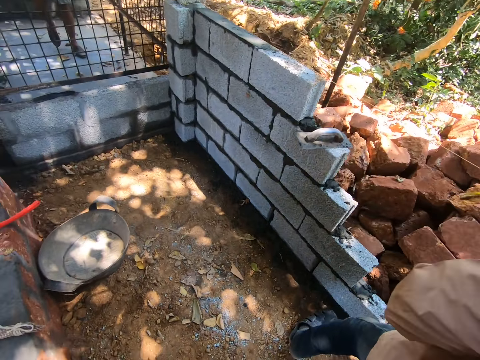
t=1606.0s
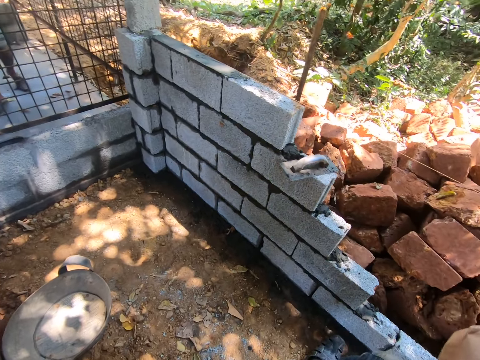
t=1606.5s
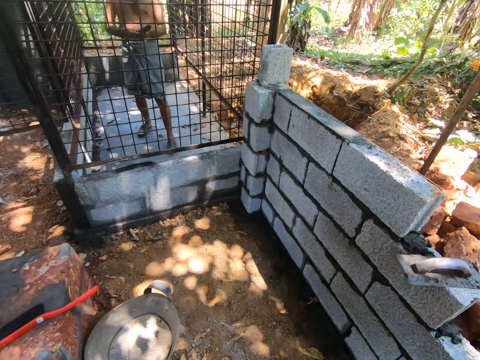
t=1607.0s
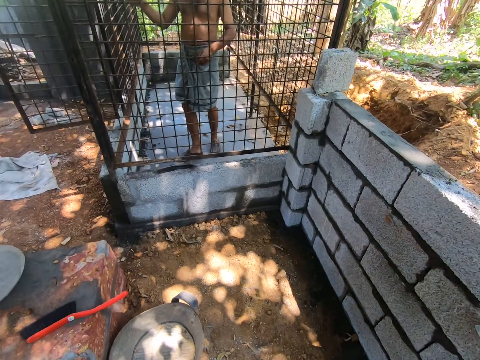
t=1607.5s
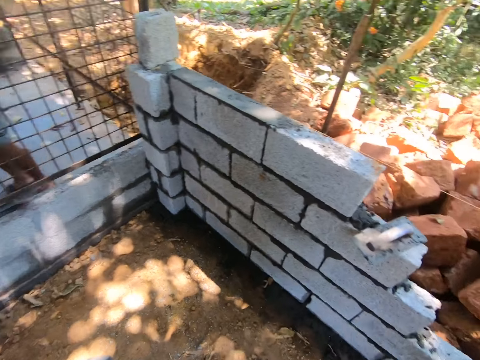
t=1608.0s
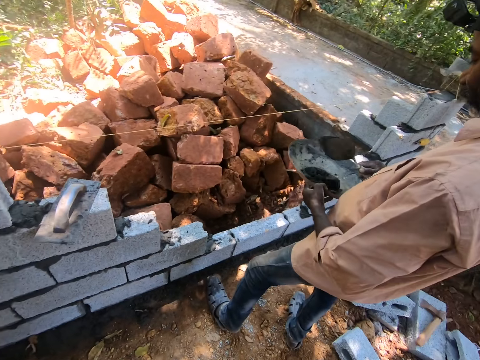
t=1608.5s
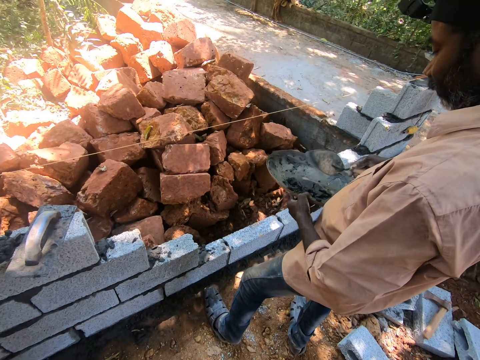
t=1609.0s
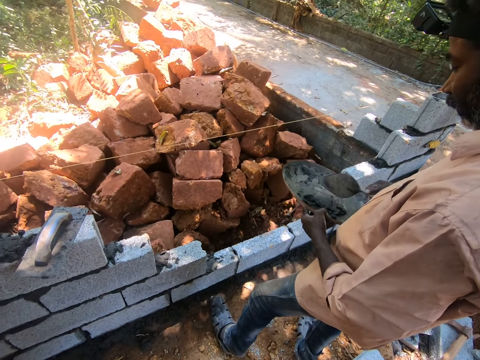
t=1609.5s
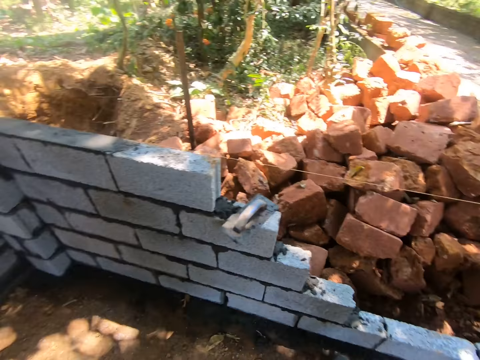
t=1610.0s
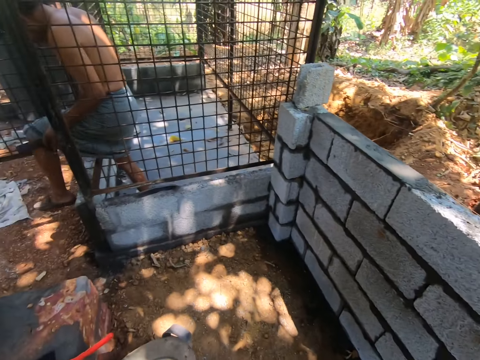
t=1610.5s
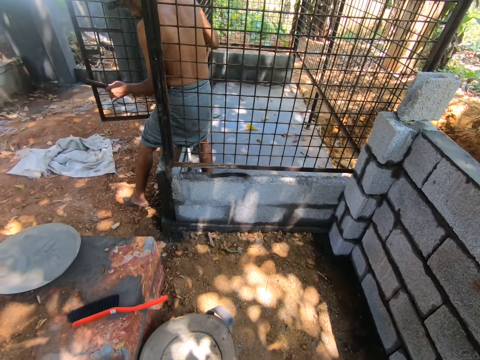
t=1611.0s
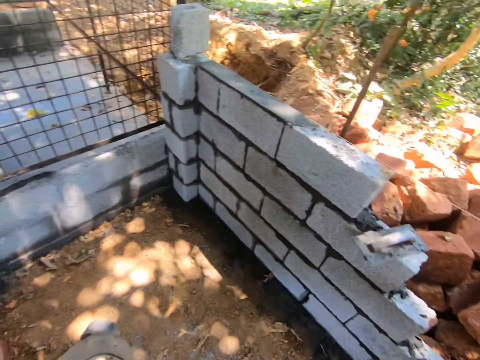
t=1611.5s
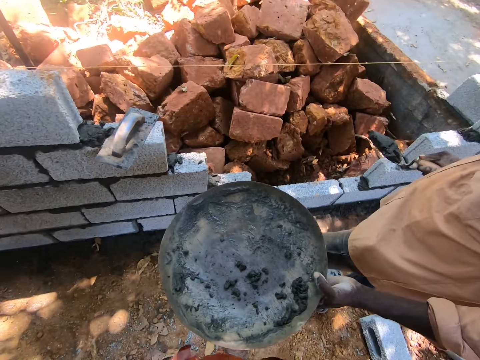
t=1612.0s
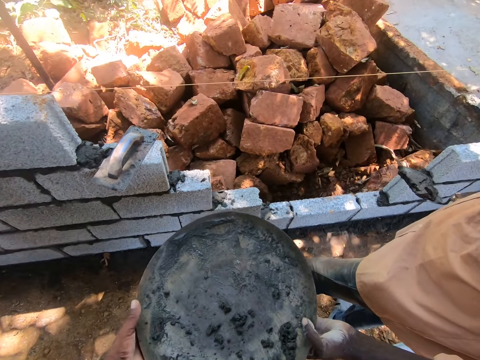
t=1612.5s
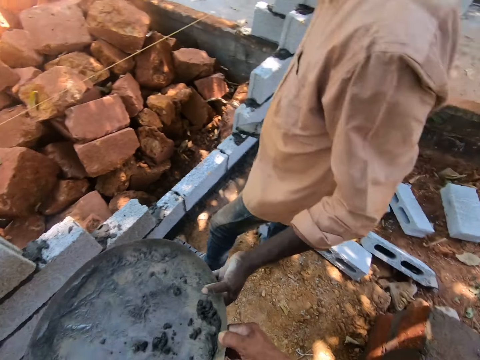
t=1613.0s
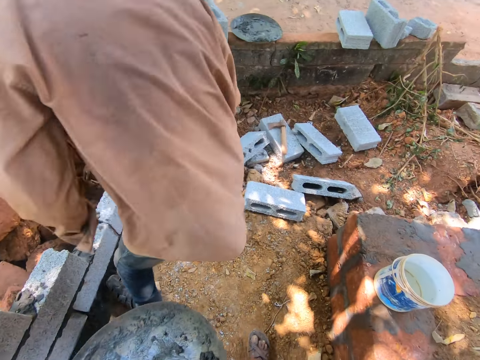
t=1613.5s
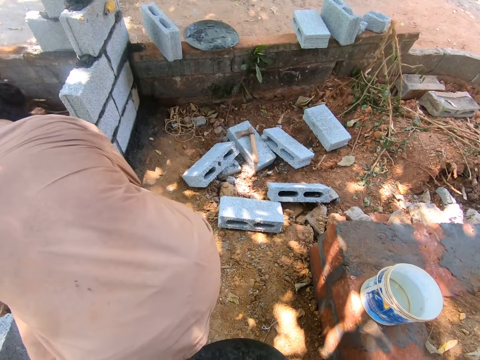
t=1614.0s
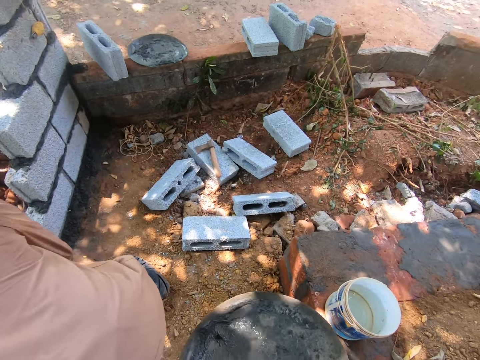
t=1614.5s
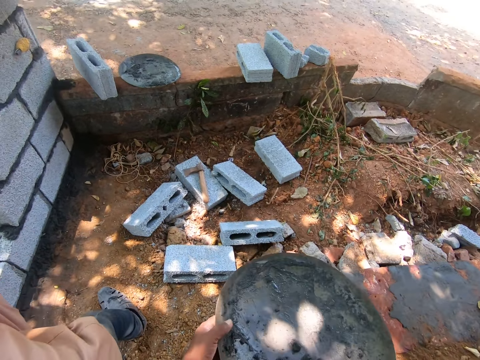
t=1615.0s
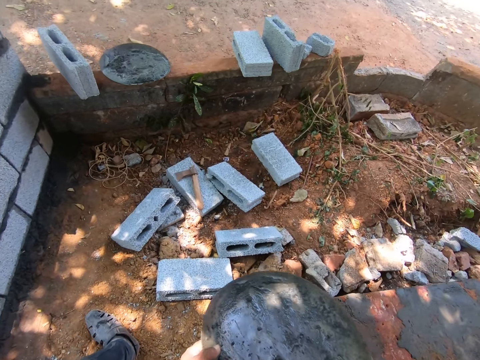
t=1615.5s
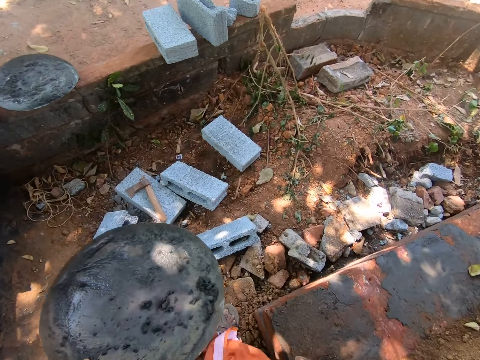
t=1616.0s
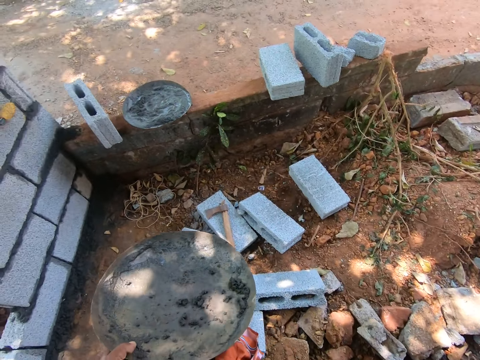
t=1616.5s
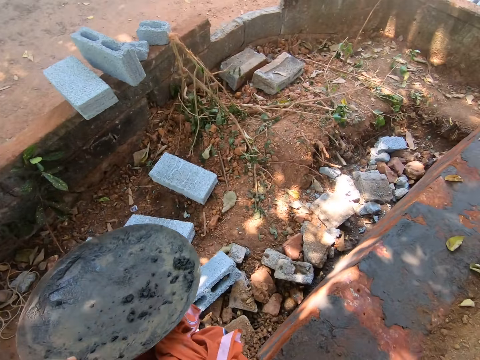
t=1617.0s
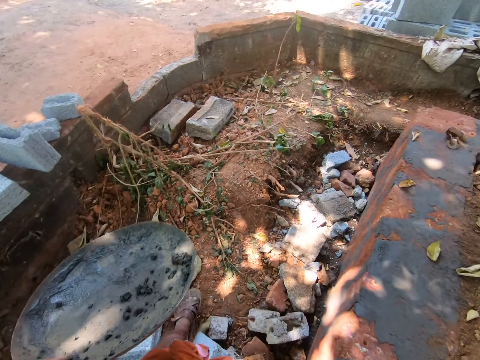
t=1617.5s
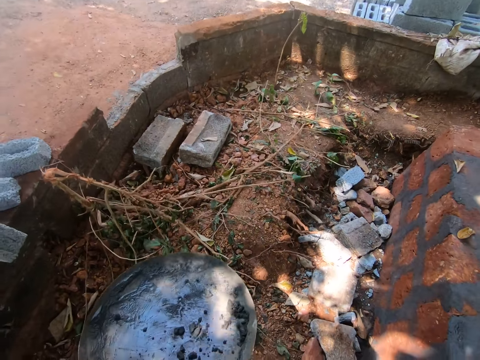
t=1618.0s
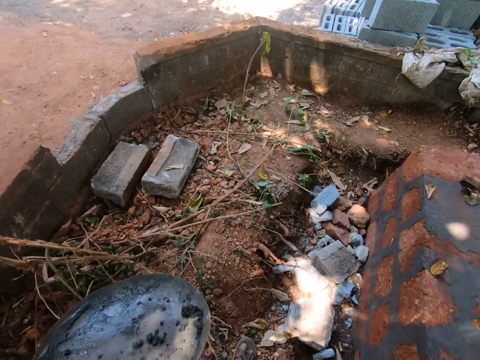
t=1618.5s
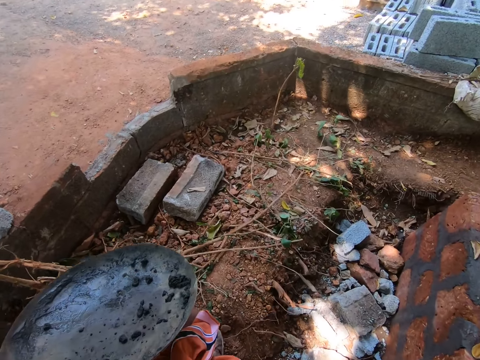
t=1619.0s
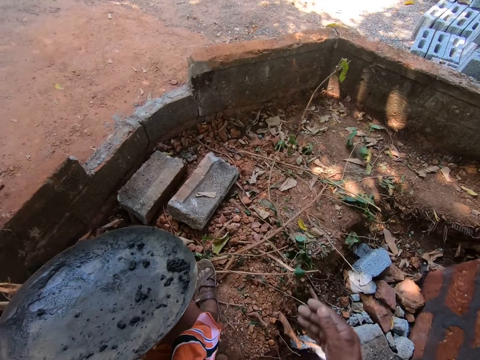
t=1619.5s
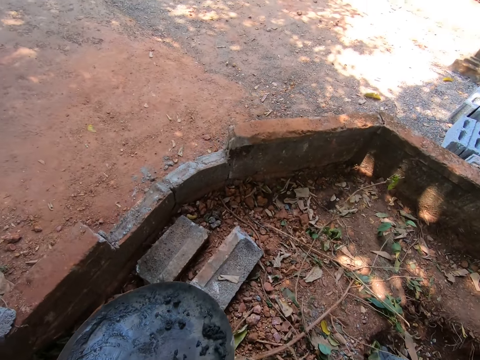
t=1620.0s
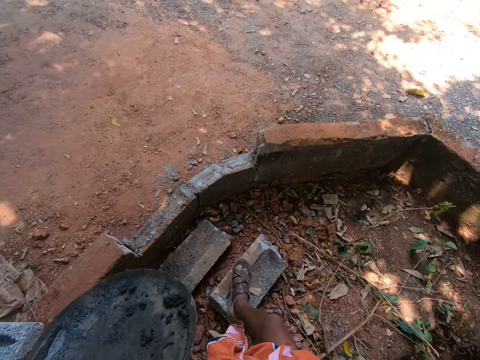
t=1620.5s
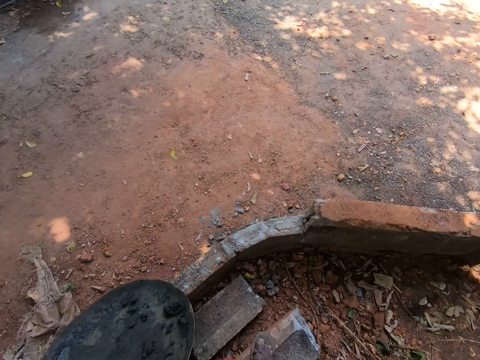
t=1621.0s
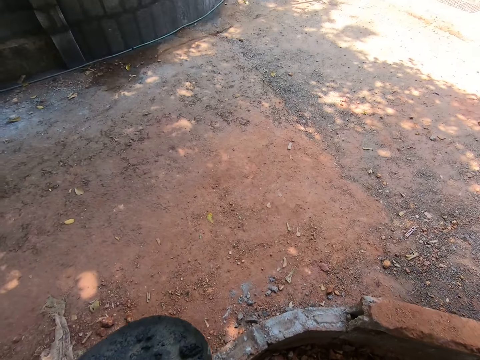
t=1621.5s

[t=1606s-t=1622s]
The camera wearer interacts with a man. A person walks around. The camera wearer turns around. The man stirs cement in the head pan or metallic tray in his left hand with the masonry trowel in his right hand. The camera wearer turns around. He takes the head pan from the man with his left hand. He holds the metallic tray. He turns around. The man bends down. The camera wearer turns around and walks around.

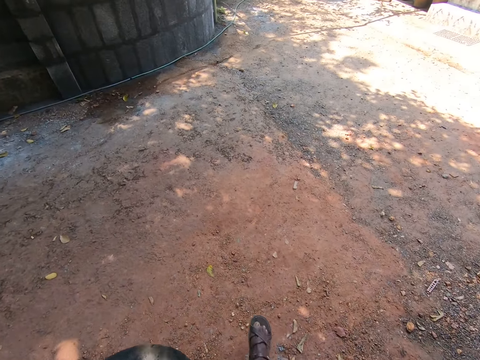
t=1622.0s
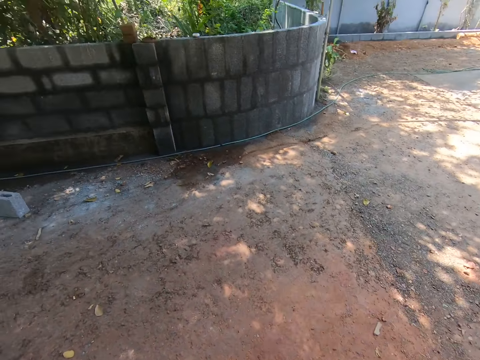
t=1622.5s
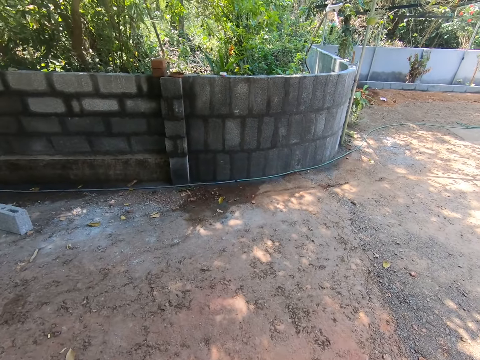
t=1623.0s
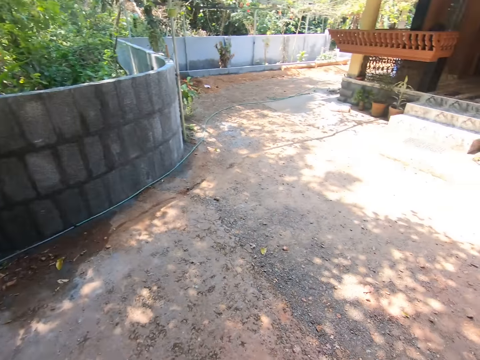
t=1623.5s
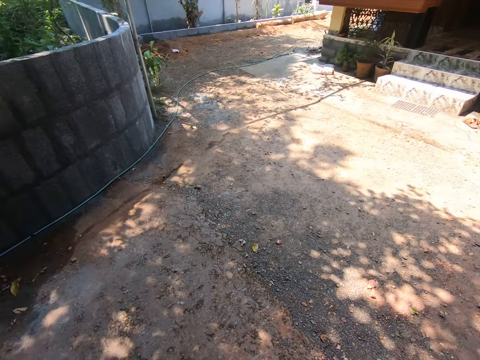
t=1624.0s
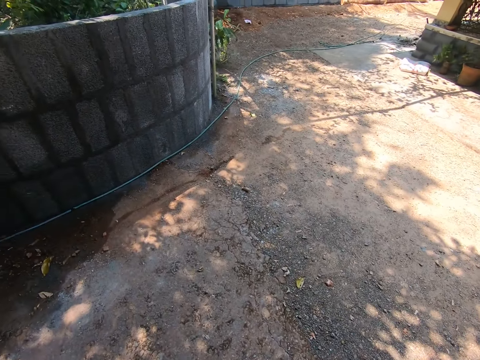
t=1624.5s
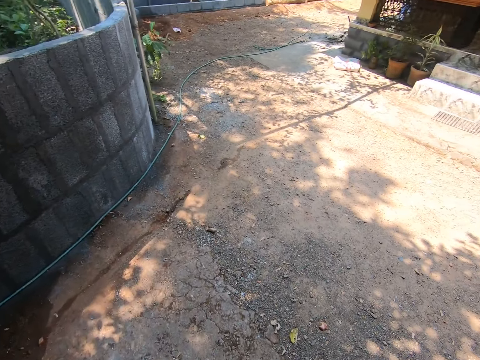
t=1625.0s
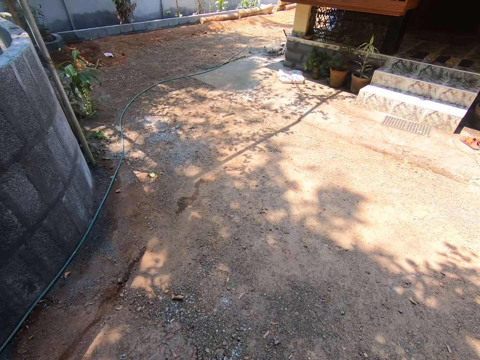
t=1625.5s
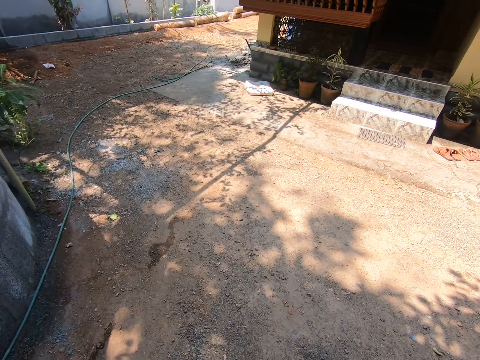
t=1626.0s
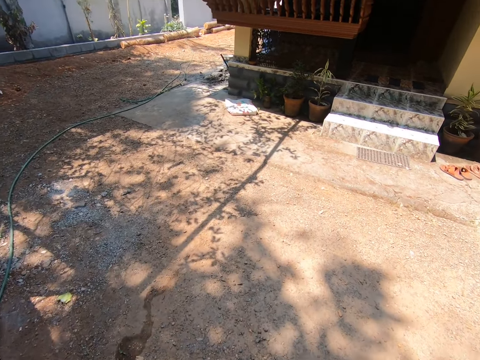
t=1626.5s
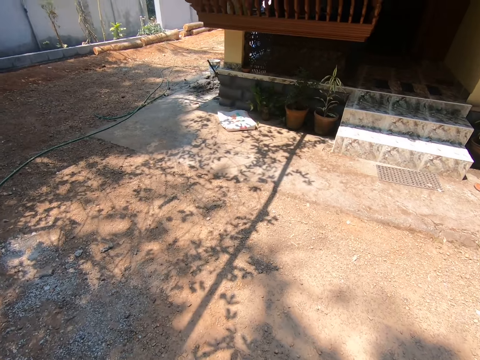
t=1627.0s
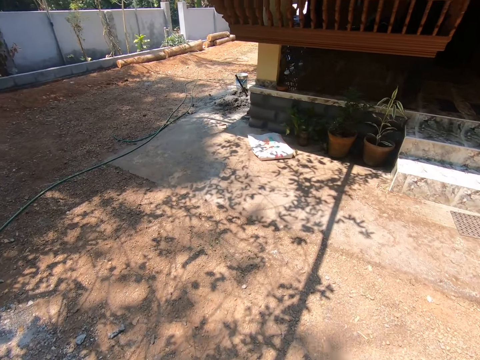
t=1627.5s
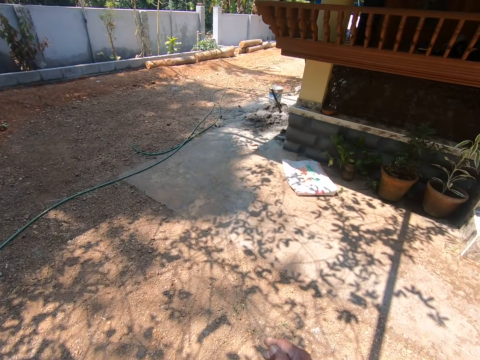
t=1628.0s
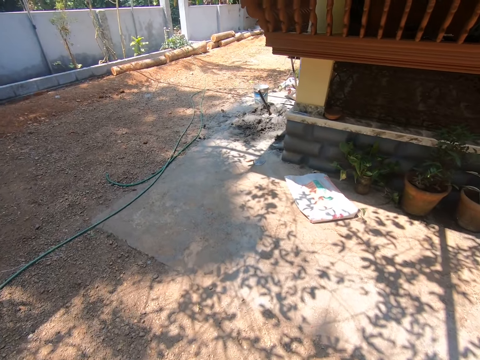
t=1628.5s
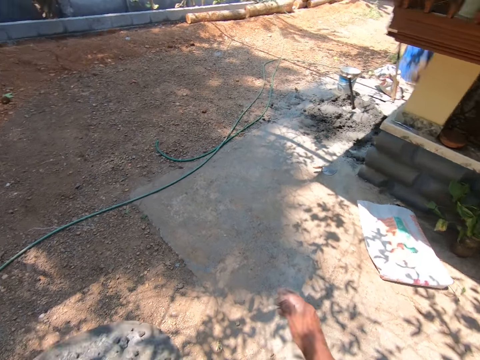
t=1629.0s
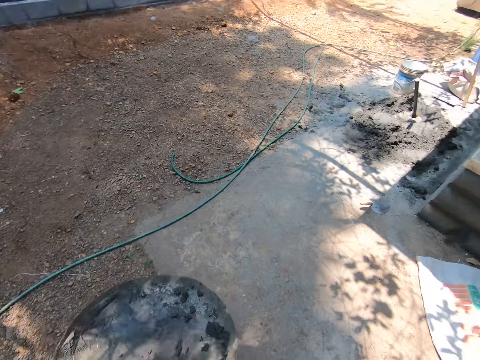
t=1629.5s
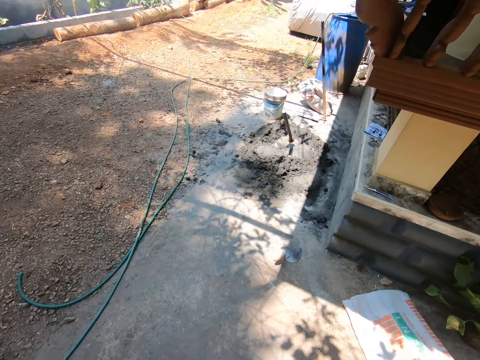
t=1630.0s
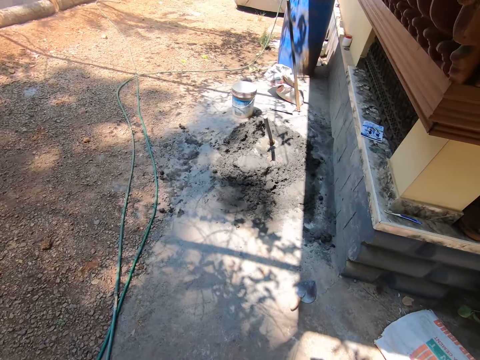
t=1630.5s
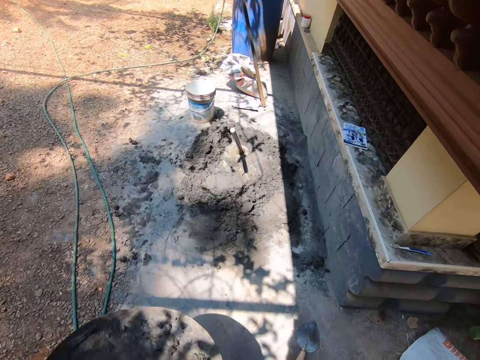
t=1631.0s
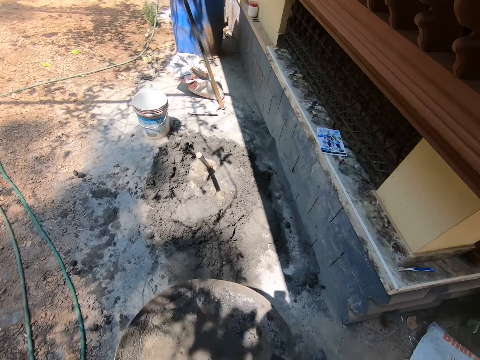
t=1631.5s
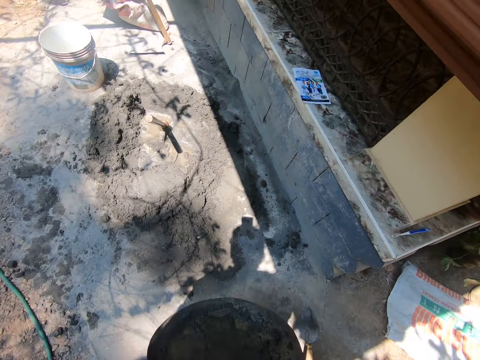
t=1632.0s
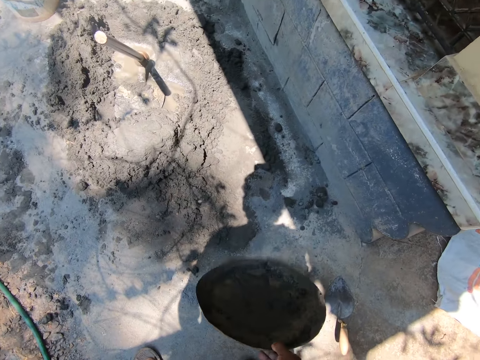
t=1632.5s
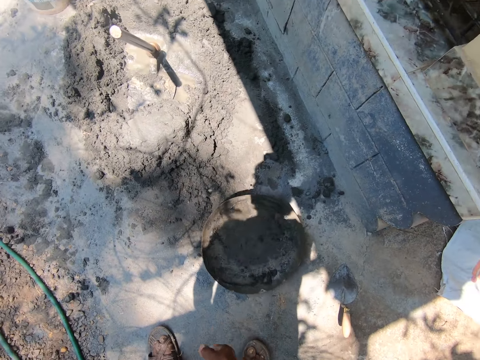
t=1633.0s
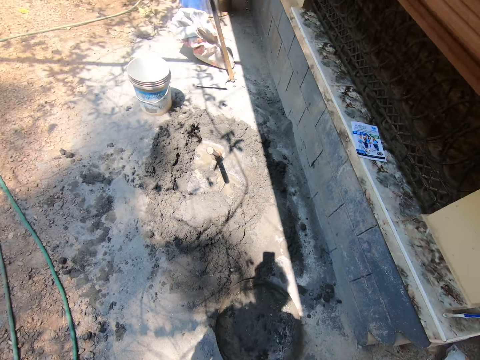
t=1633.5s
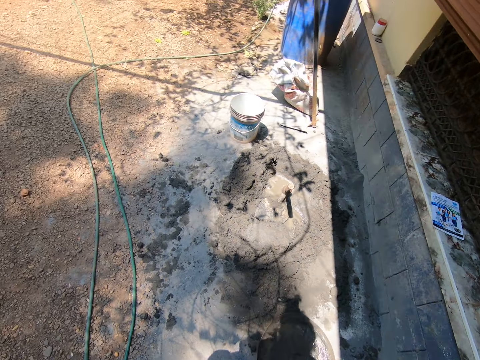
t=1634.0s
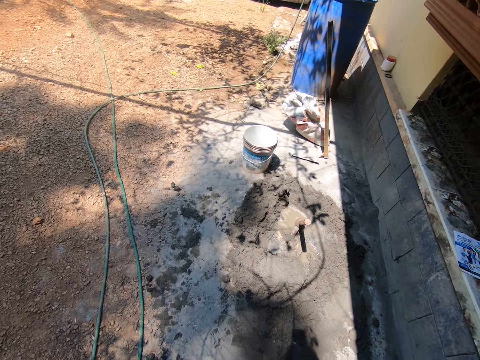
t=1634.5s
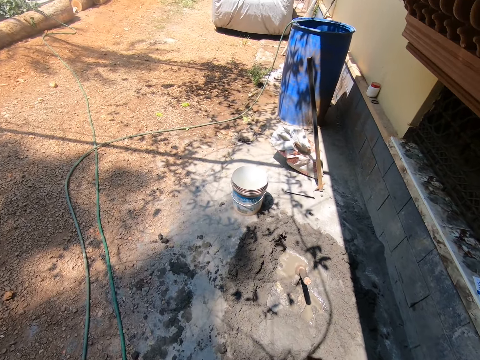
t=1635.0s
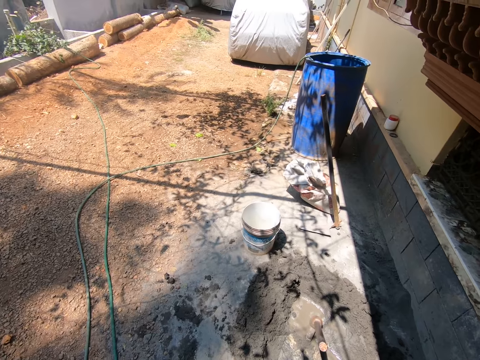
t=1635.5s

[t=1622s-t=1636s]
The camera wearer passes the head pan in his left hand to his right hand. He bends down. He drops the head pan in his right hand on the ground. He turns around.
